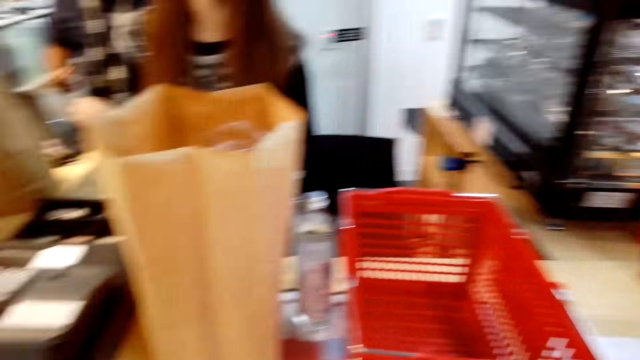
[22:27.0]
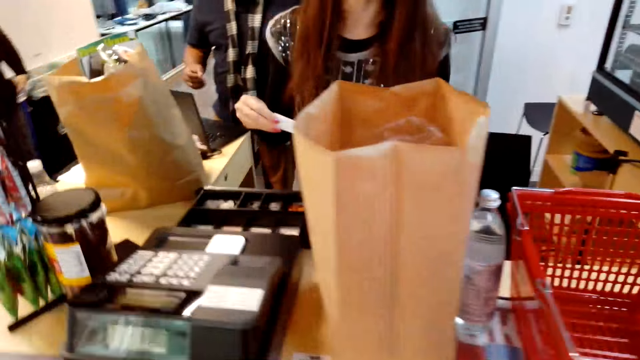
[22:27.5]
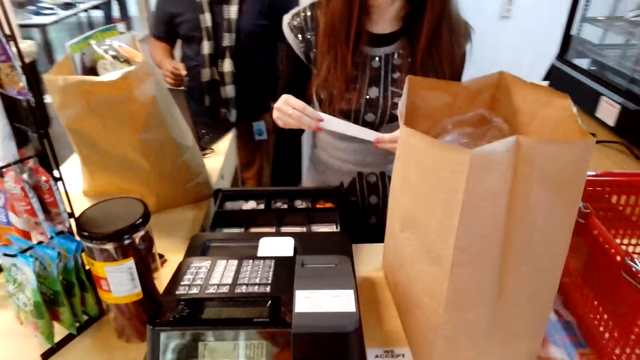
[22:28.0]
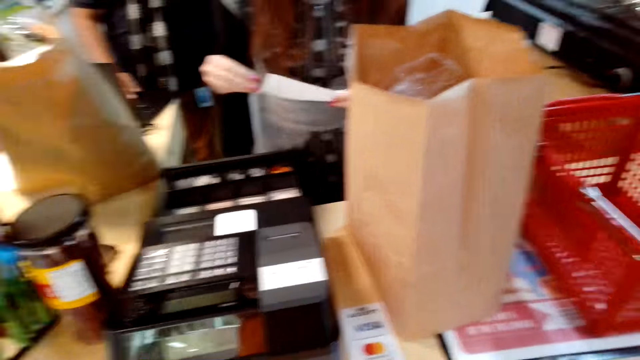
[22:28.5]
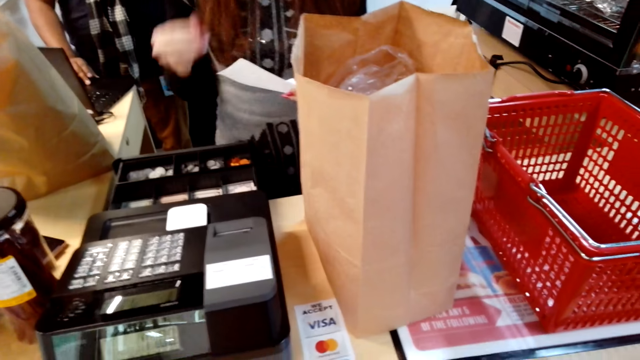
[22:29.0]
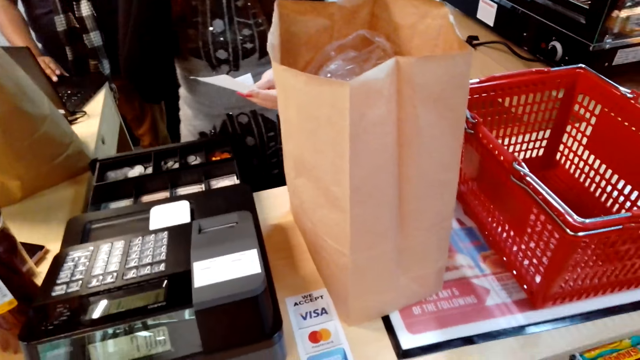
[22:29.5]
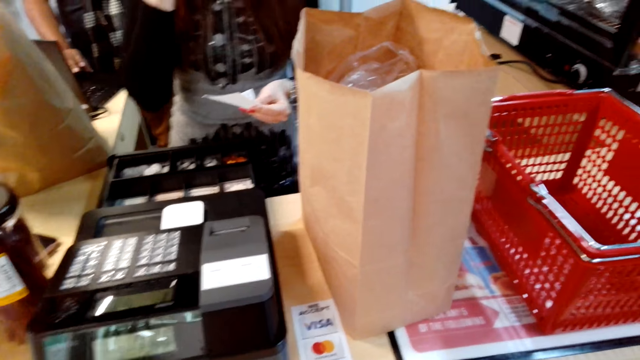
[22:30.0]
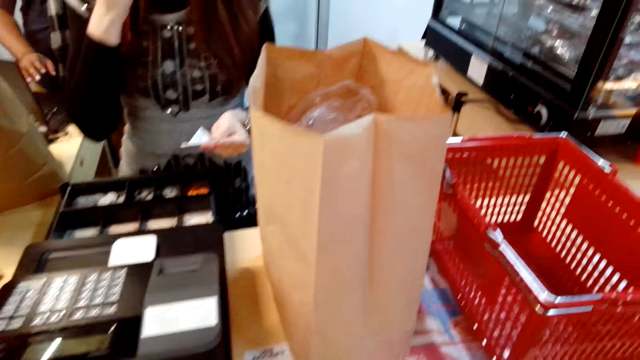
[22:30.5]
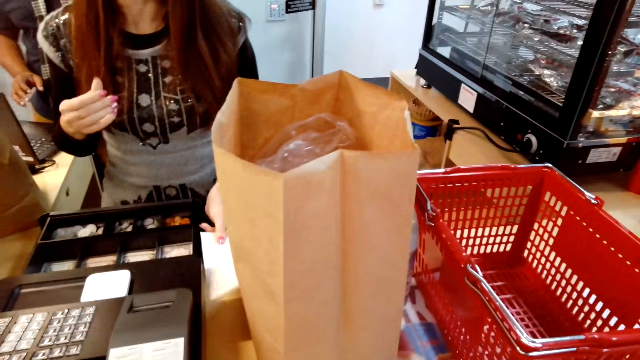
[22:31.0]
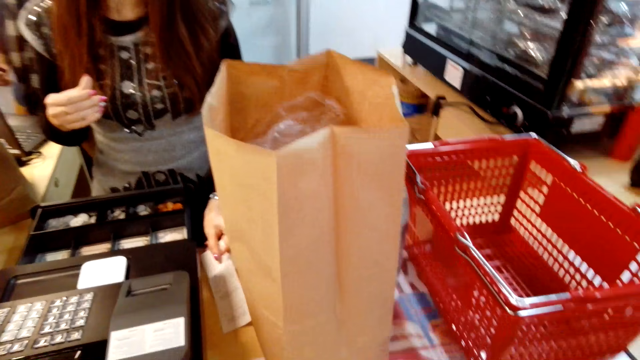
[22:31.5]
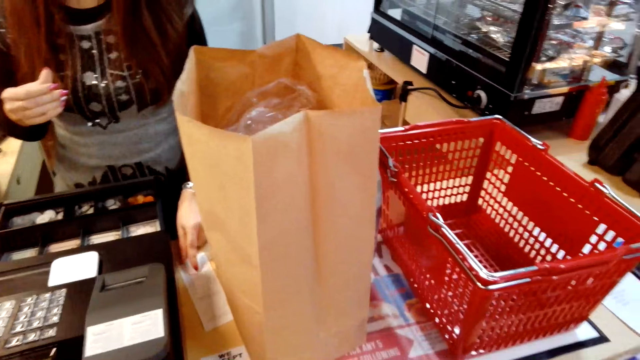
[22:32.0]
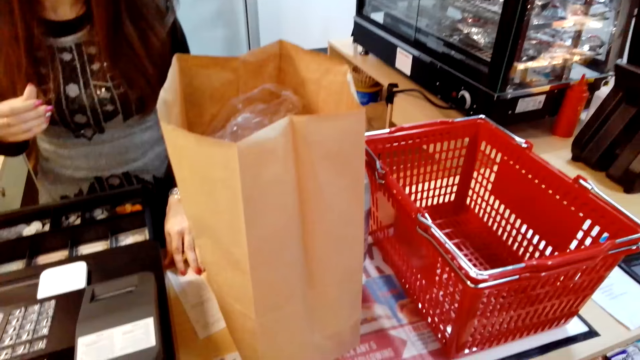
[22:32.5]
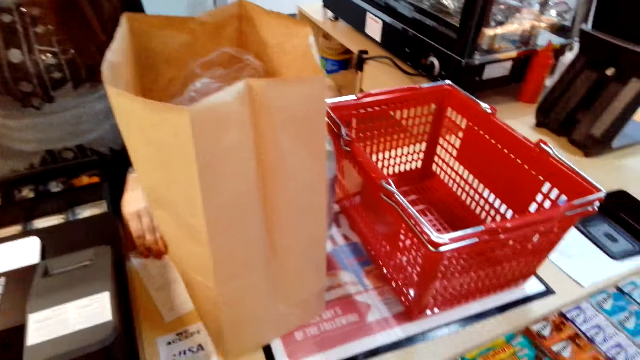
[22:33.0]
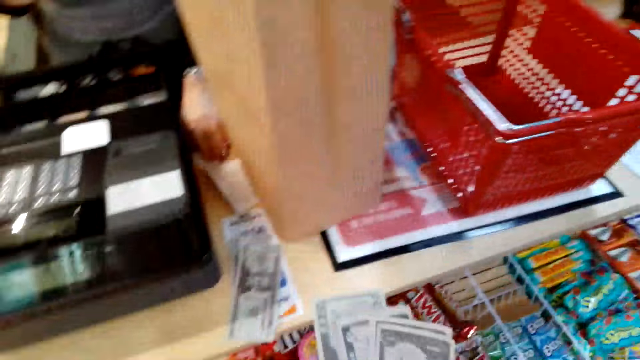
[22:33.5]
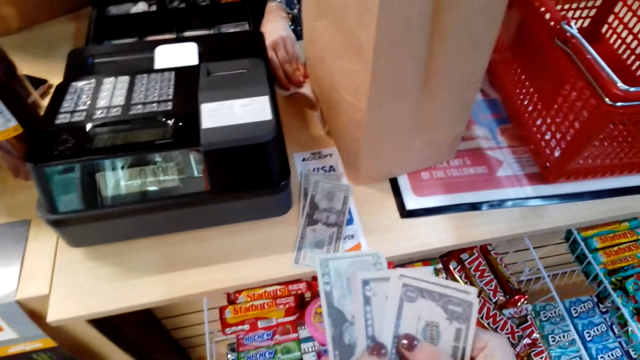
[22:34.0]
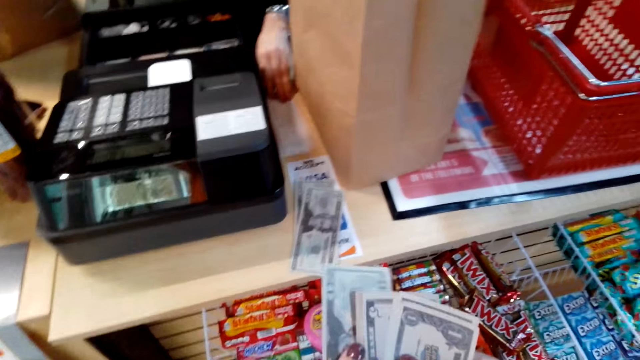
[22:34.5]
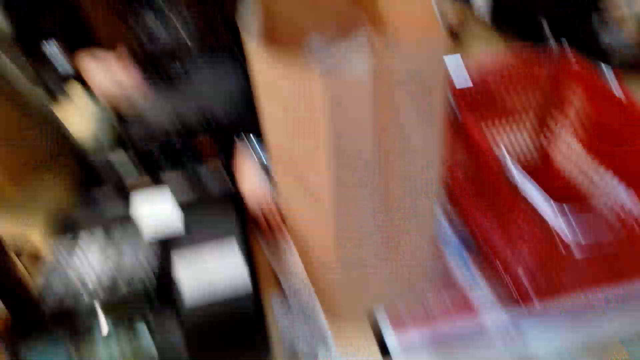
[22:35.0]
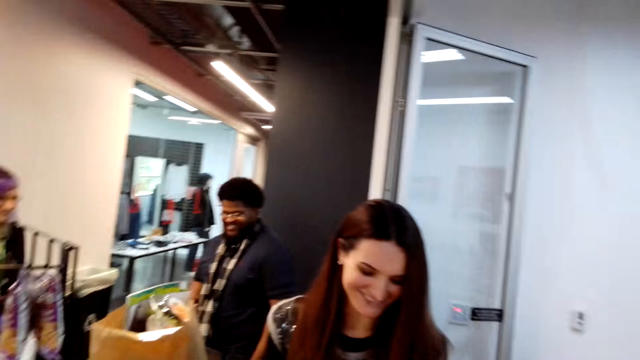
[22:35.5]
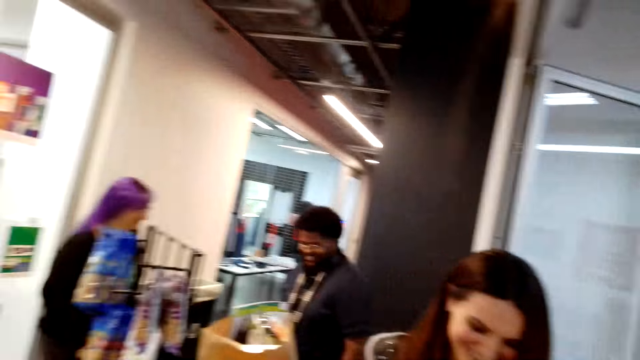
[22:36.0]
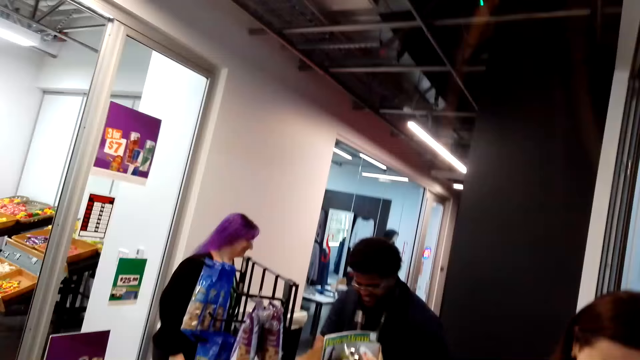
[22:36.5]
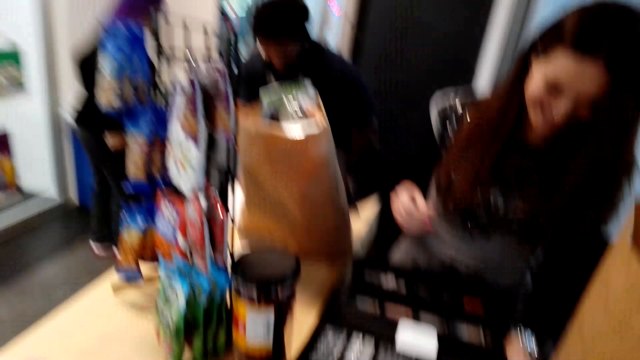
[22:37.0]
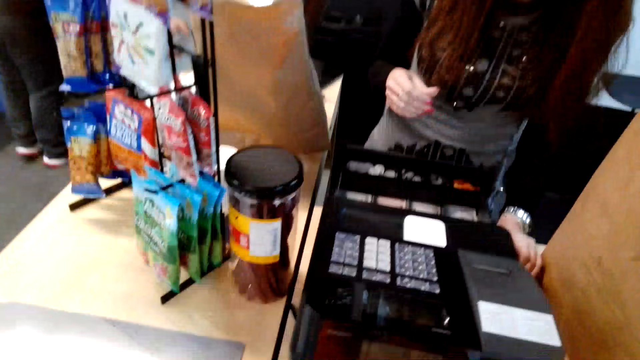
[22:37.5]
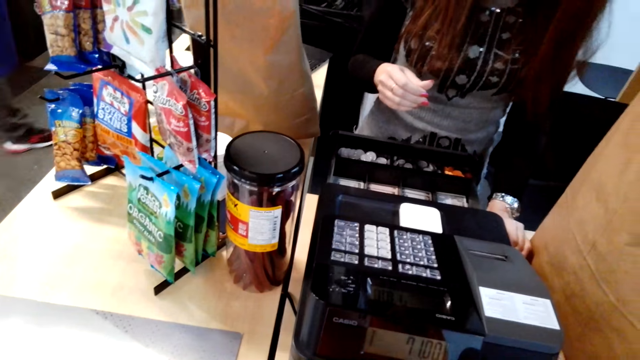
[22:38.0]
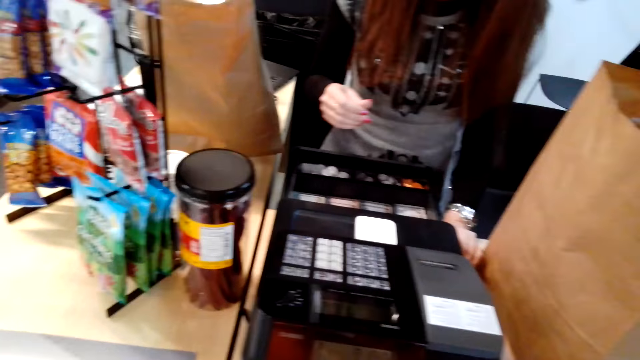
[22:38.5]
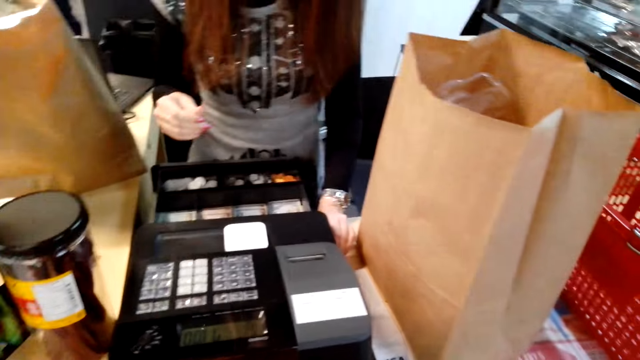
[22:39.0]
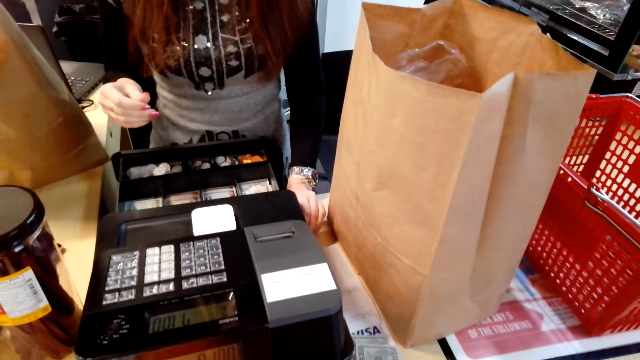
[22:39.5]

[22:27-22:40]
The camera wearer interacts with a woman. The woman moves the right hand and places paper in the table. The camera wearer counts money on both hands. They hold cash in the hands. They look around.

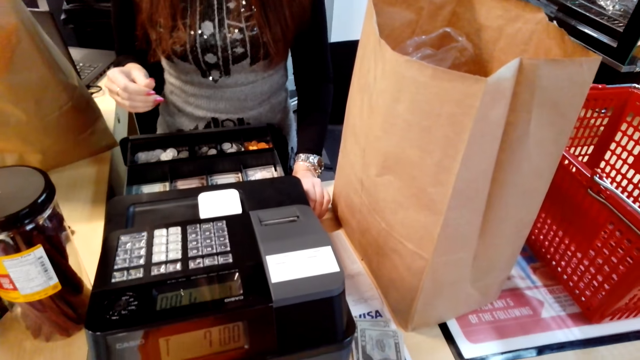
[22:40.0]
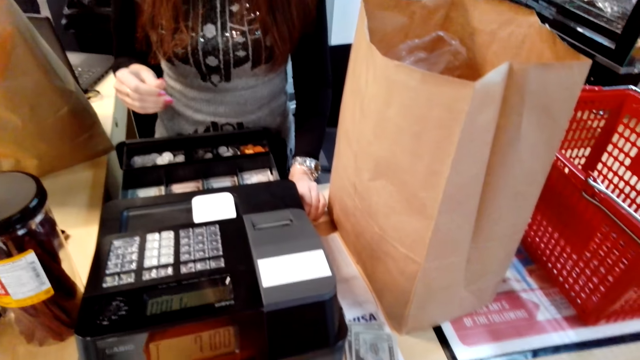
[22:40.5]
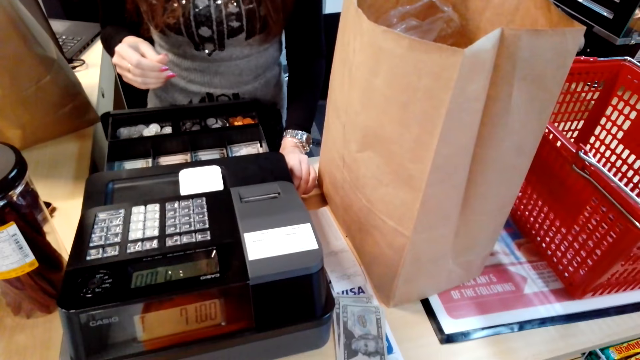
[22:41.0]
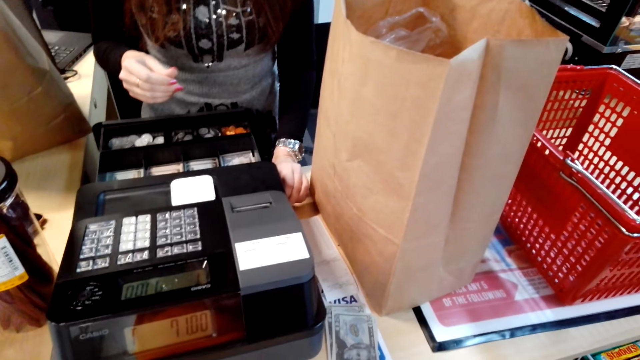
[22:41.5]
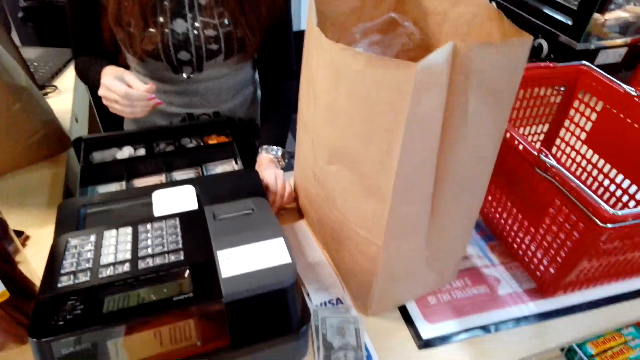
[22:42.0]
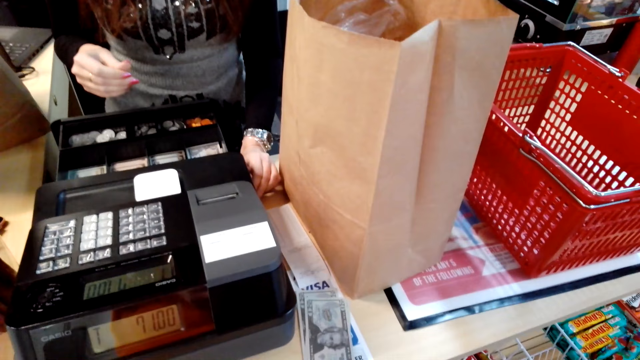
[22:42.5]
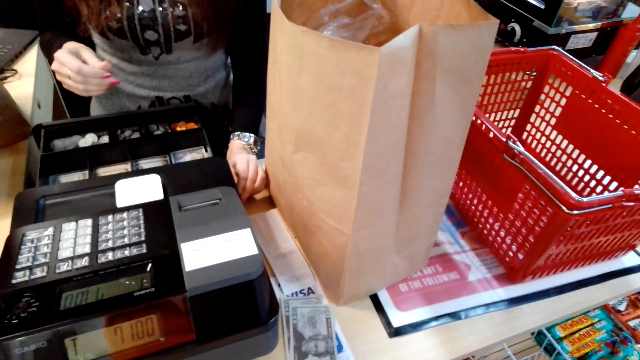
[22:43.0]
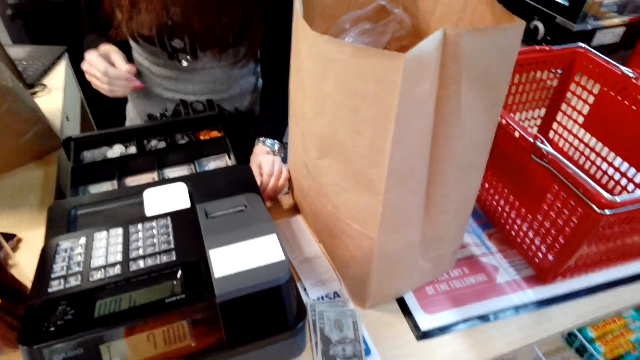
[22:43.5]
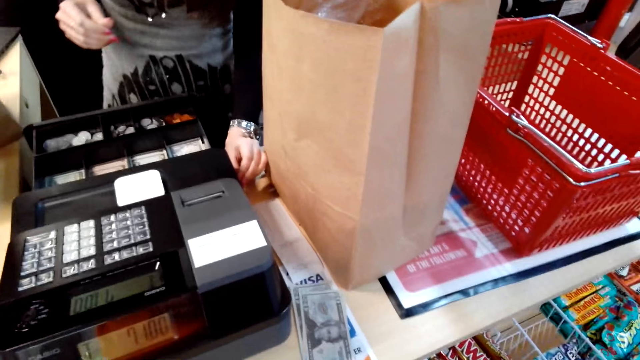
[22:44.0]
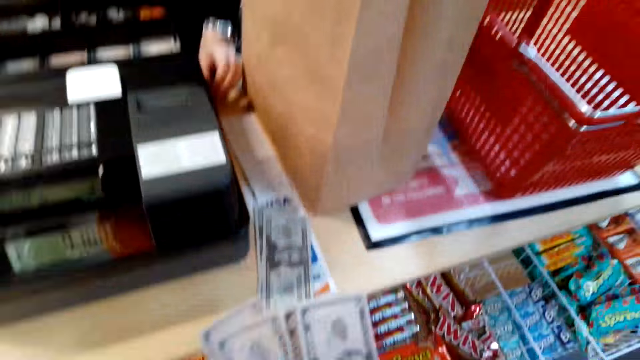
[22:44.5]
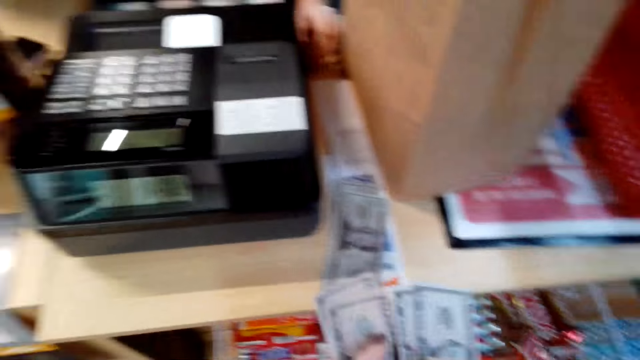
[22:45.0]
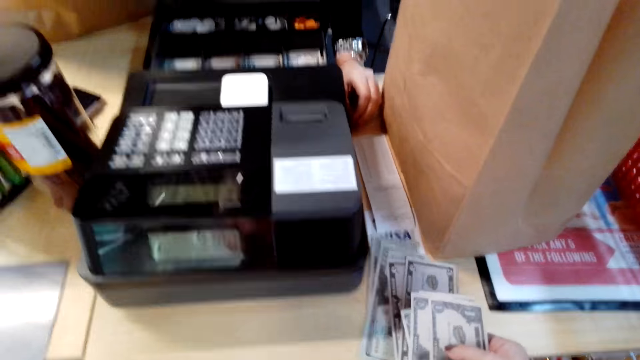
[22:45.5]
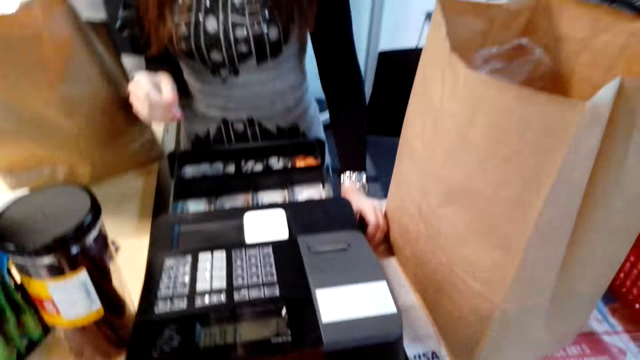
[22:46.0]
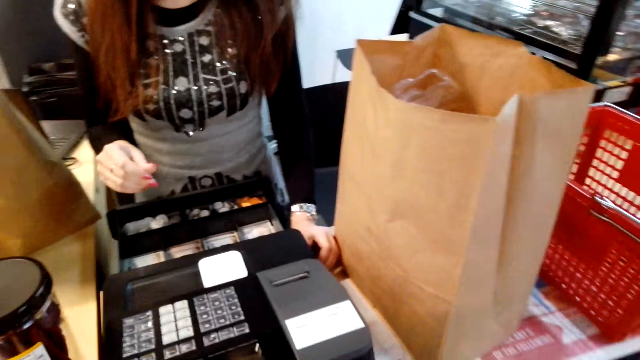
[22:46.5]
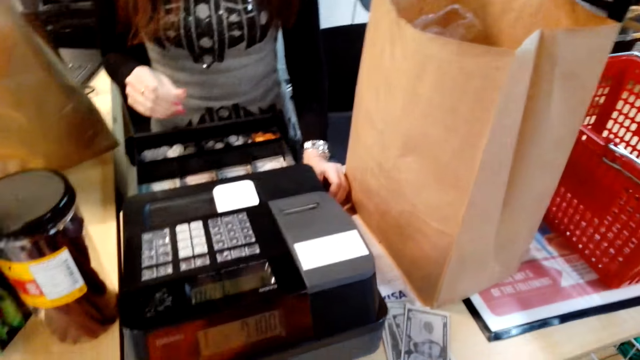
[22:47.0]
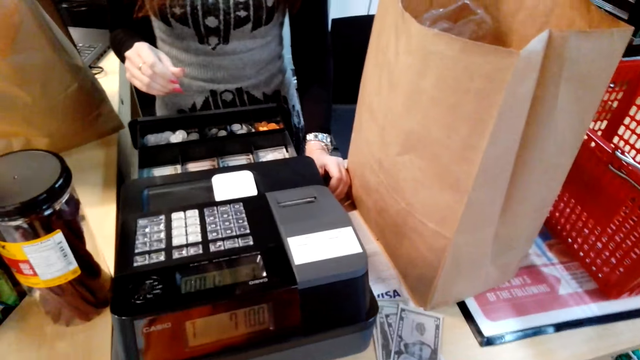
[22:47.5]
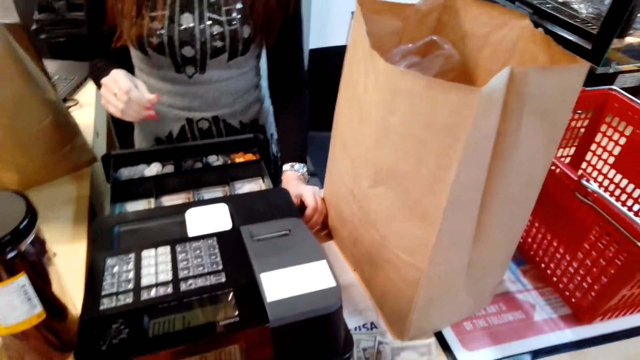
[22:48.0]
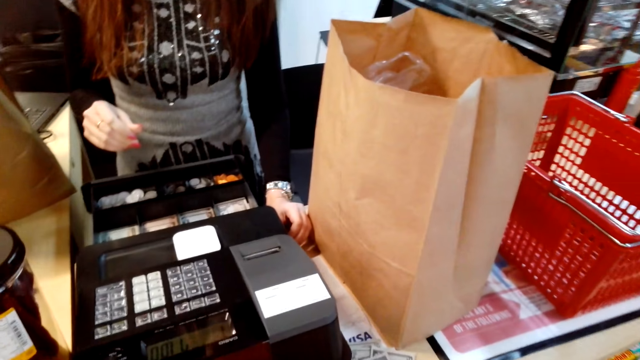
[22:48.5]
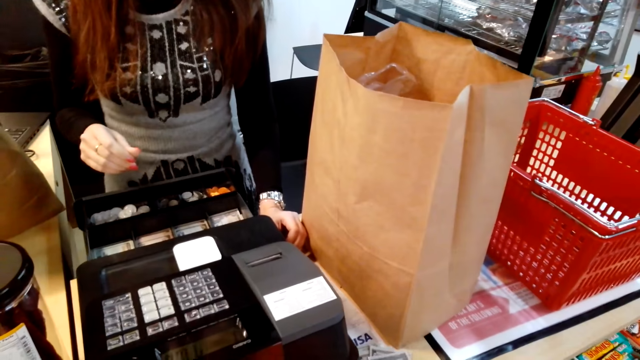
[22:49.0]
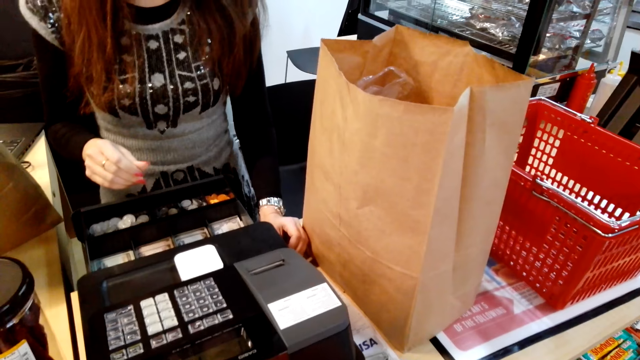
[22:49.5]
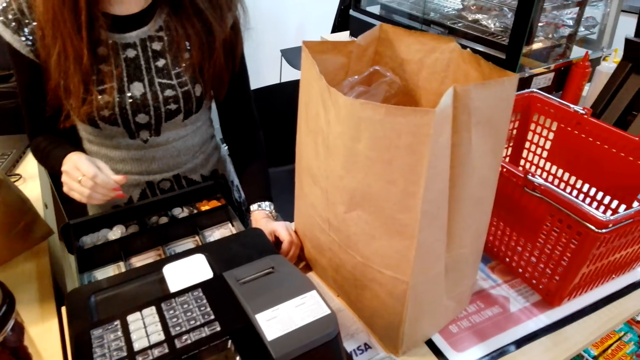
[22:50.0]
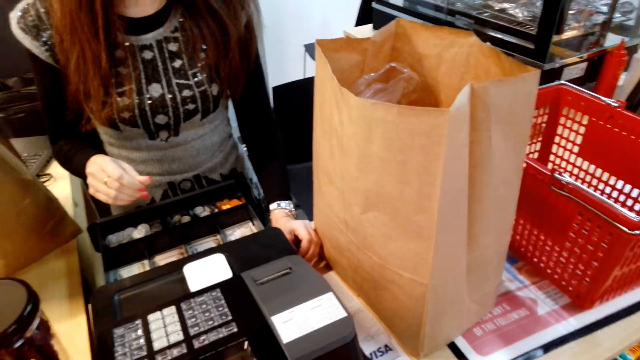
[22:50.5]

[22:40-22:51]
The camera wearer interacts with a woman. They put cash on something. They look around.
